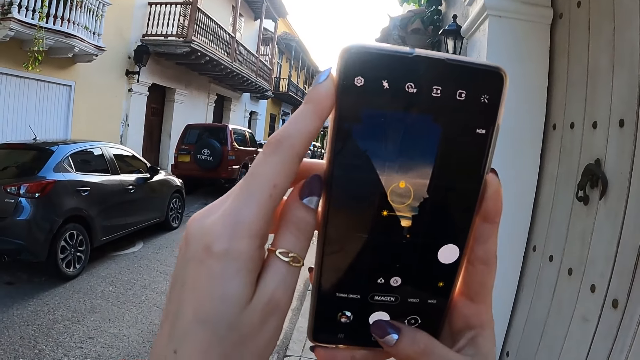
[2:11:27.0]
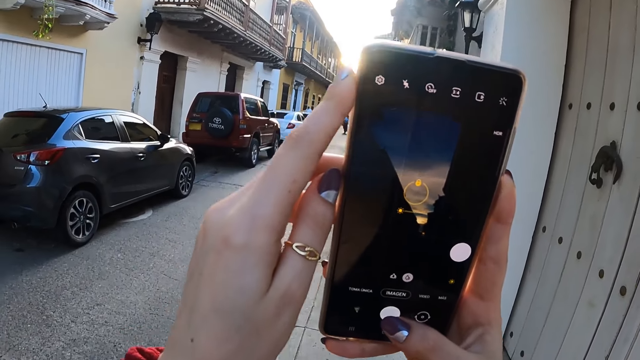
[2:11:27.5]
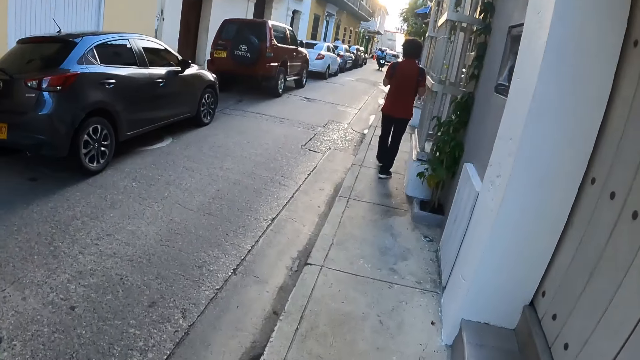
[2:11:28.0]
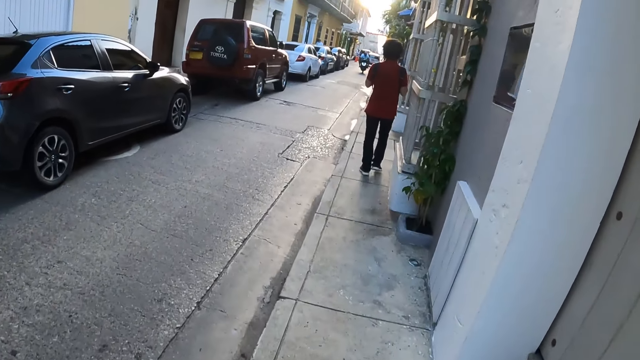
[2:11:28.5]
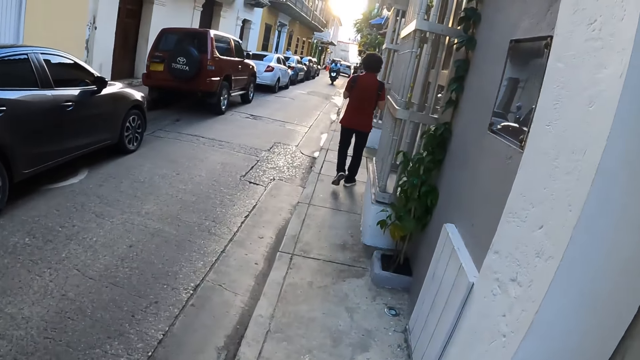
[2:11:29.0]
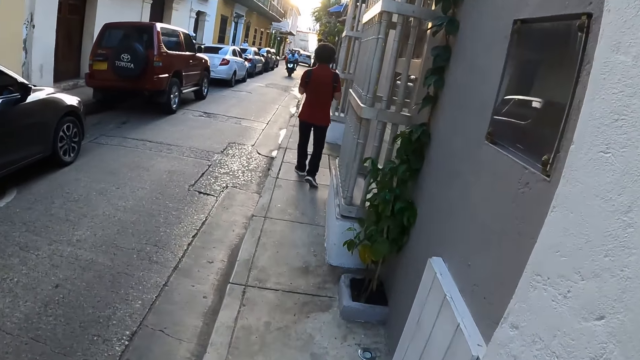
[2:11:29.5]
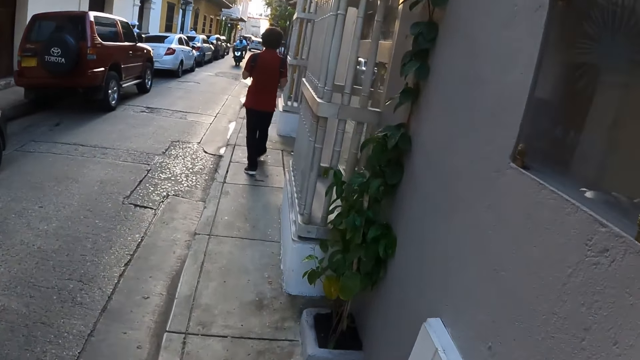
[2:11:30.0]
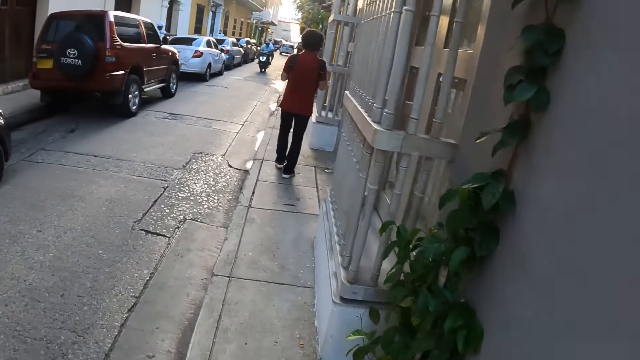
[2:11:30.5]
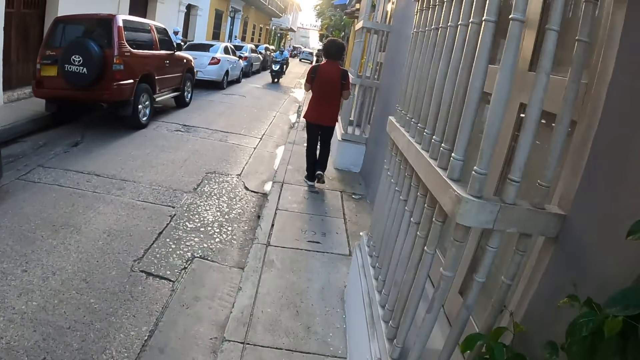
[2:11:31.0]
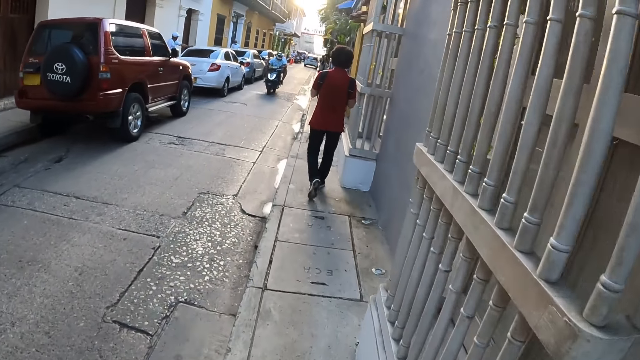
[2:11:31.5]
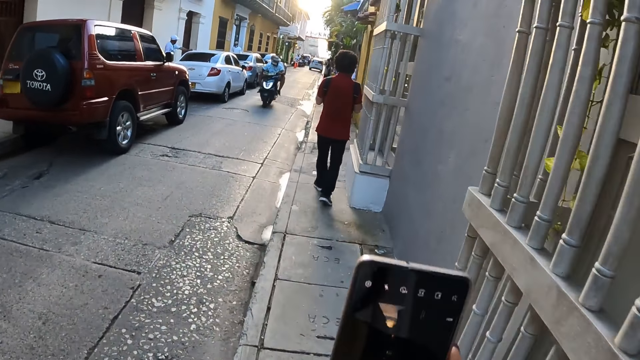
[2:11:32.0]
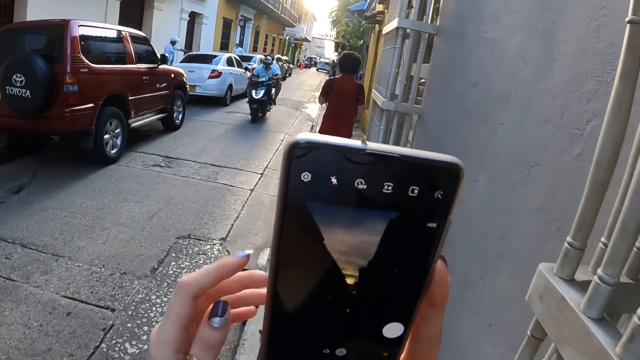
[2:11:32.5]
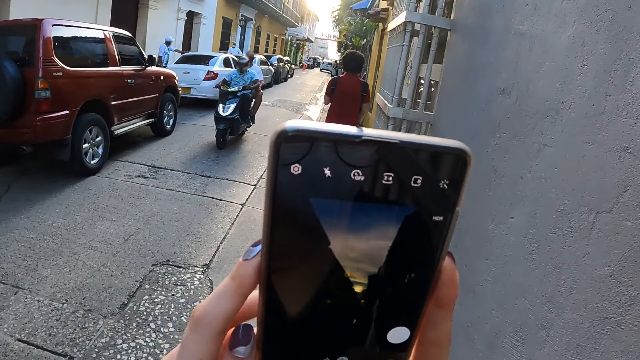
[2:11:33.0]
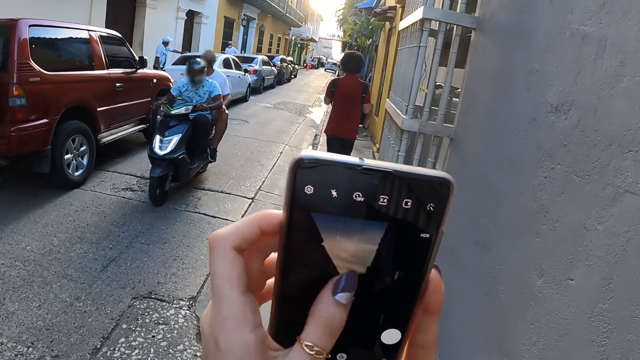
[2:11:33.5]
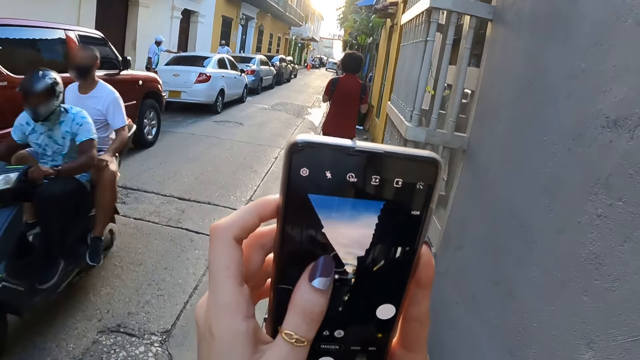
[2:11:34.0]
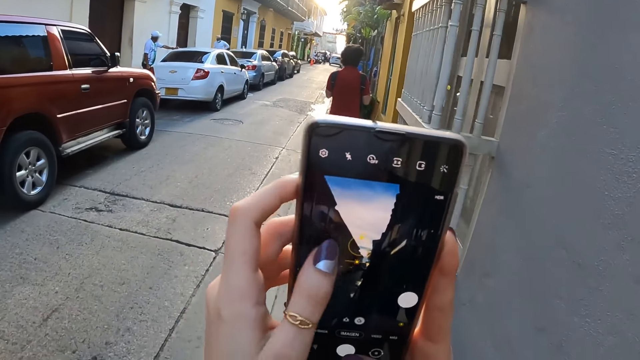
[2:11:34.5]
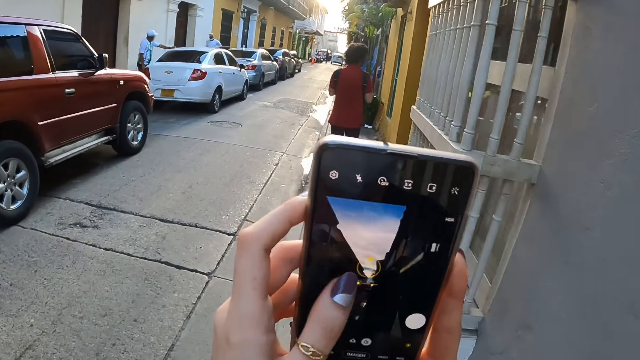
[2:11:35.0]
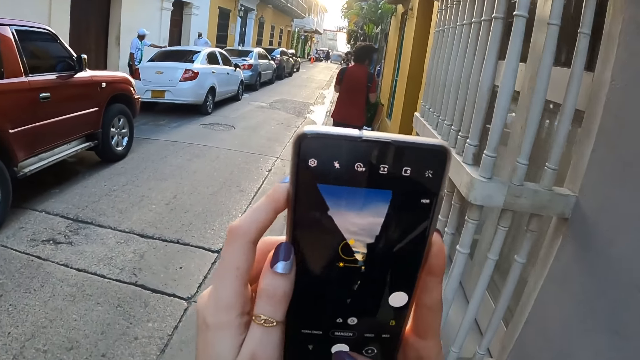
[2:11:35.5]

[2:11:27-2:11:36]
The camera wearer walks on the sidewalk. A man walks on a pathway. The camera wearer walks on the sidewalk again. They use a mobile phone and look at the screen of the mobile phone.

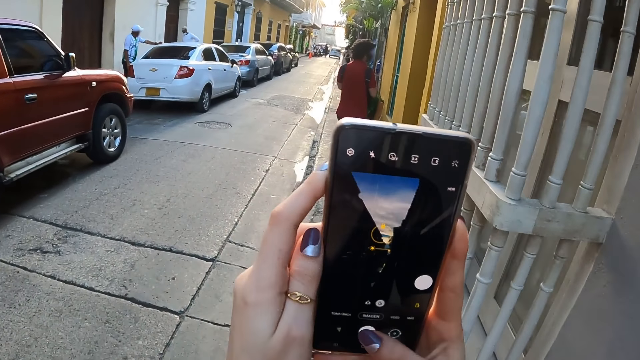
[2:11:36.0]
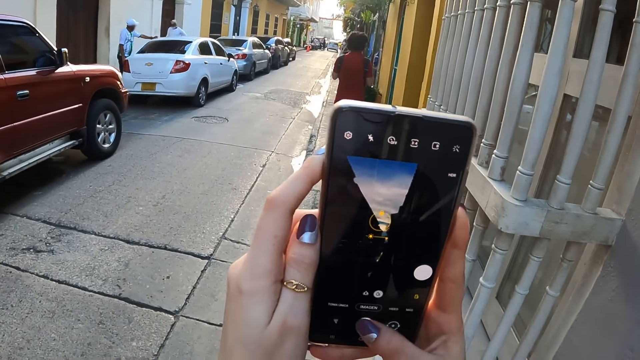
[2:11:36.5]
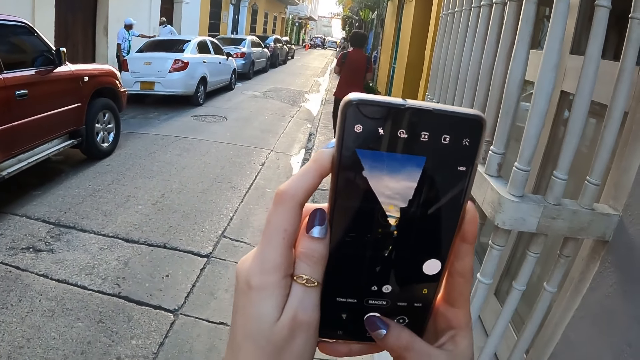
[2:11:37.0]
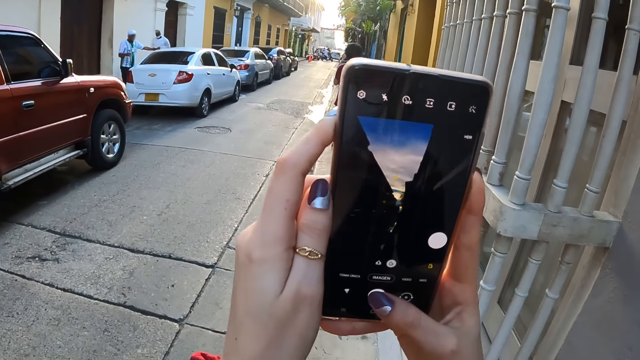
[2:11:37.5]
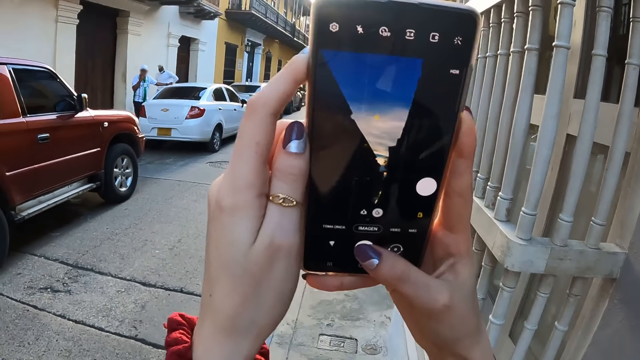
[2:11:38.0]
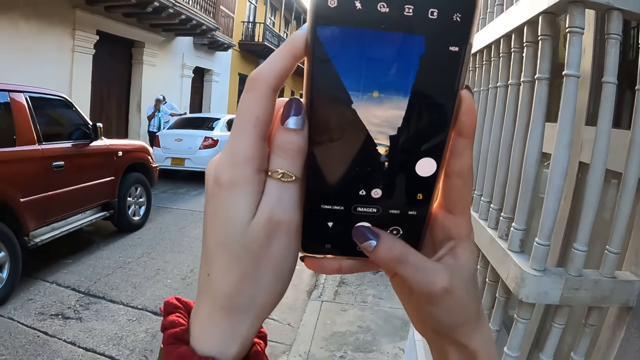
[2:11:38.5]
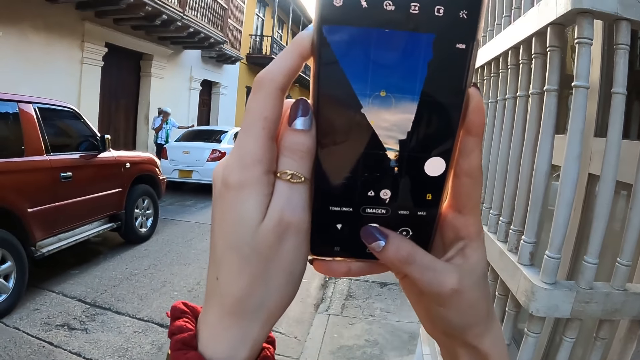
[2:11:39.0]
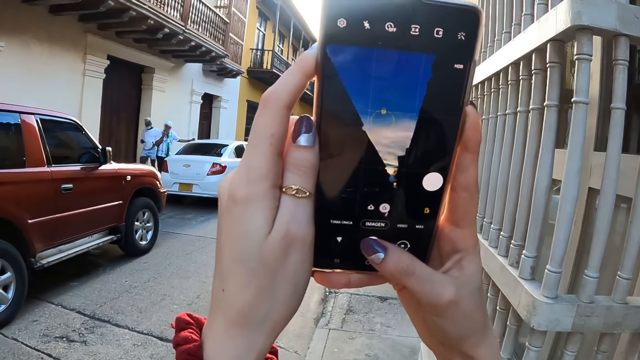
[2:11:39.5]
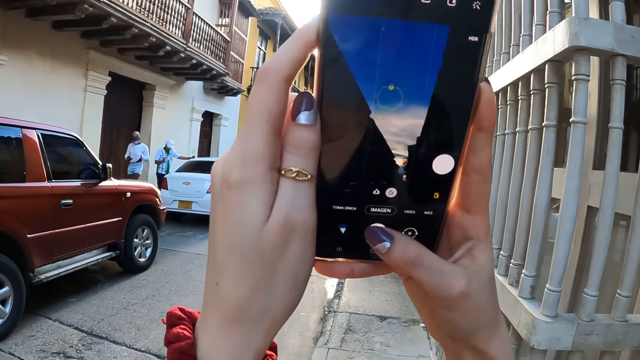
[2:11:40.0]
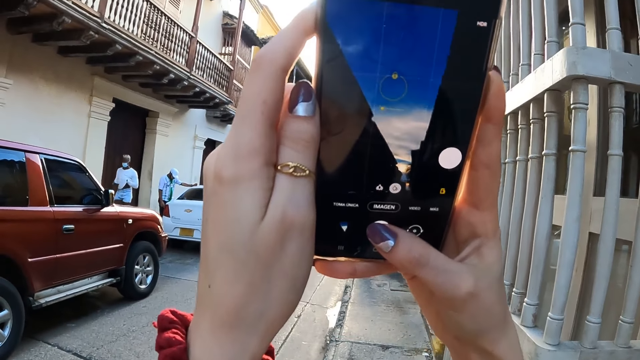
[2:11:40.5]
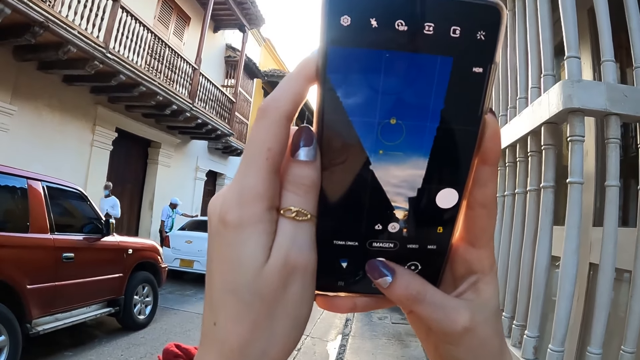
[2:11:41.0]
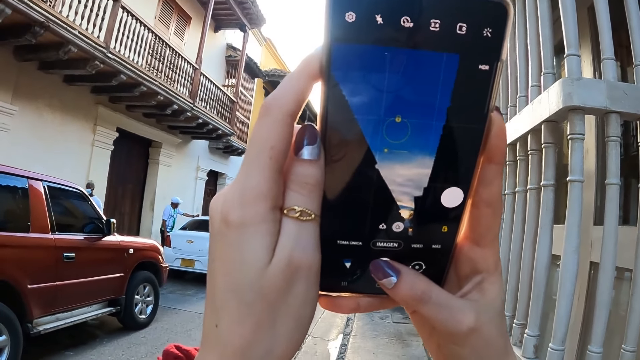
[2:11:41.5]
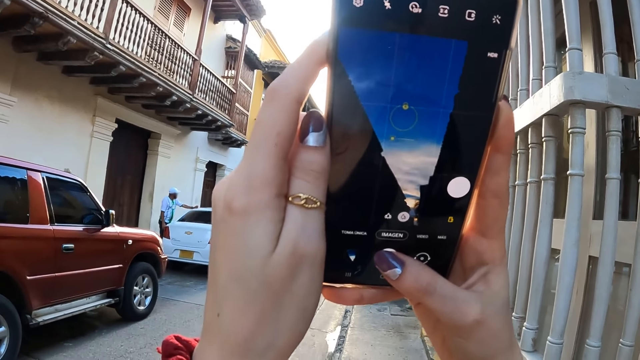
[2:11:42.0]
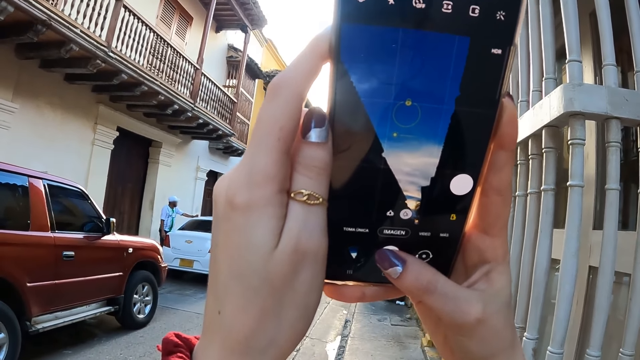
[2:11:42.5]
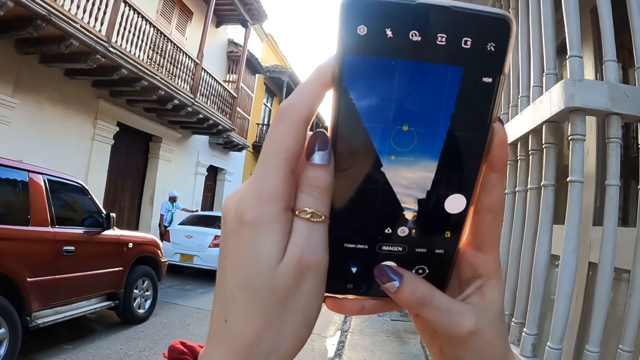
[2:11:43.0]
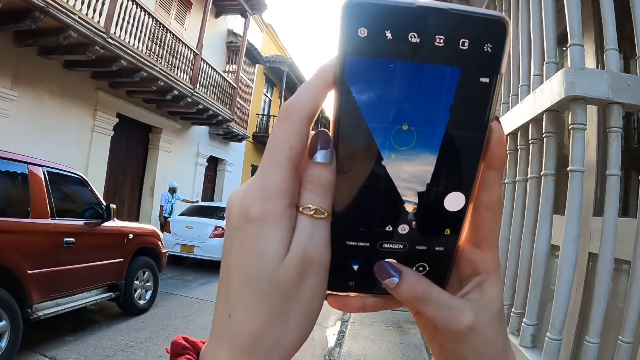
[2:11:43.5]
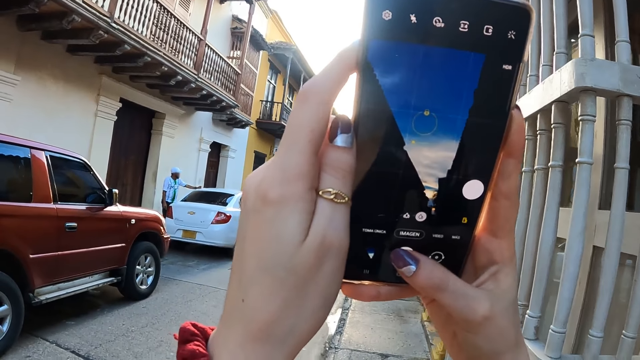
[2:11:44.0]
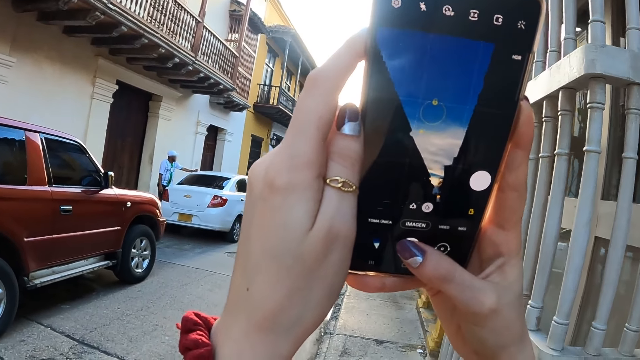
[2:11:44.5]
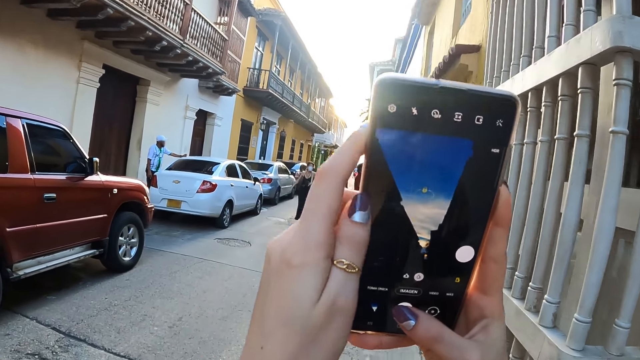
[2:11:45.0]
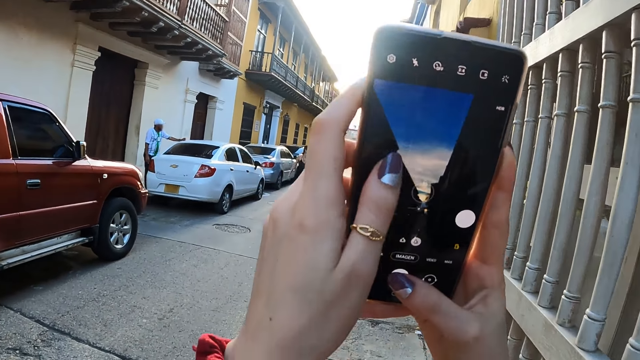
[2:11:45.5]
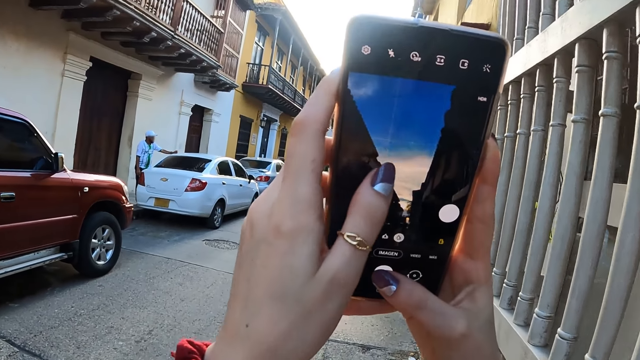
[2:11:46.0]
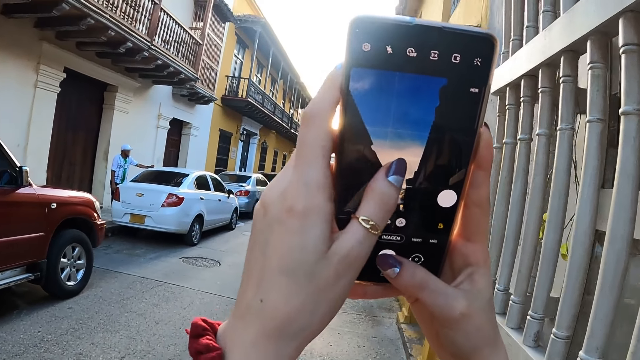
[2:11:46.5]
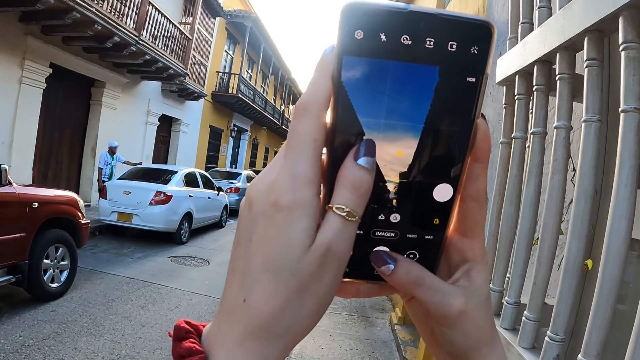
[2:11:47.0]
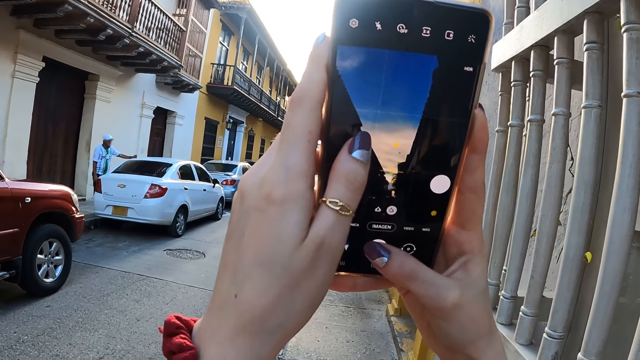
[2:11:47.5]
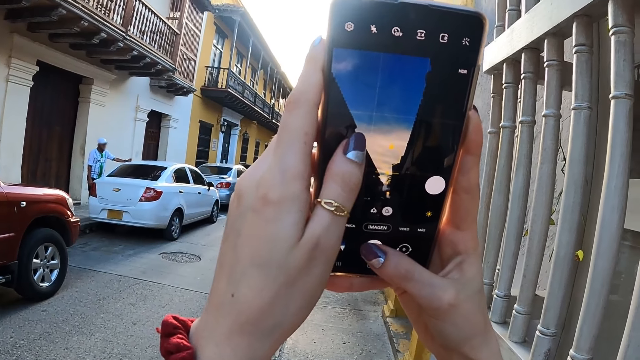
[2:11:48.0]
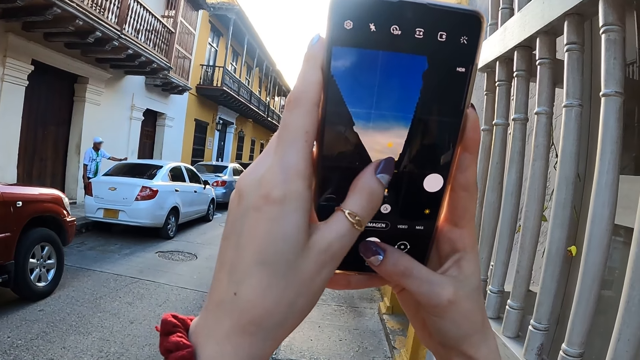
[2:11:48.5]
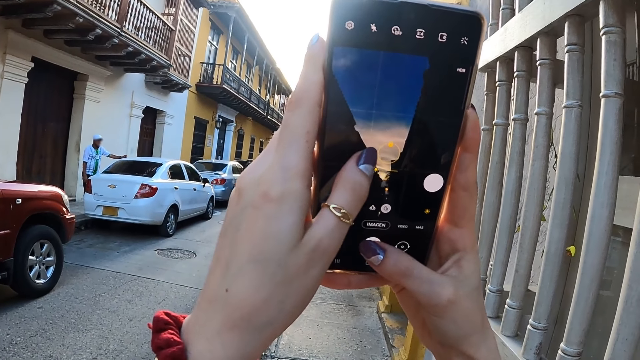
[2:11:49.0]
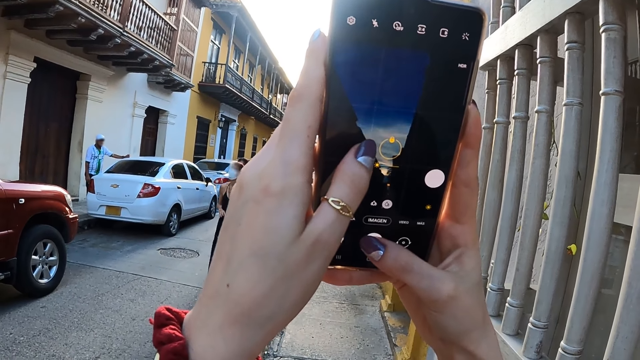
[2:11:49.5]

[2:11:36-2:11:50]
The camera wearer takes pictures with a mobile phone. They walk on the sidewalk, use the mobile phone, and take pictures with the mobile phone.
